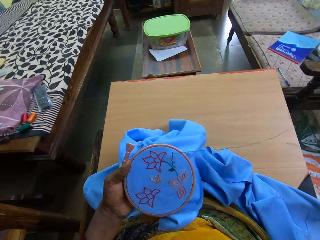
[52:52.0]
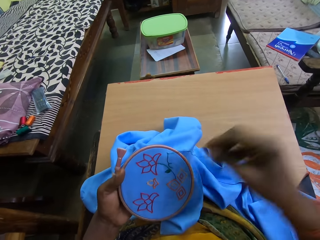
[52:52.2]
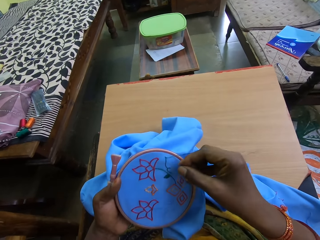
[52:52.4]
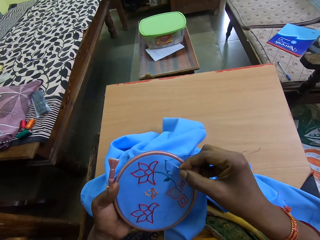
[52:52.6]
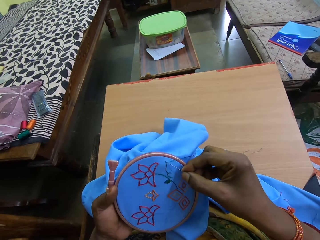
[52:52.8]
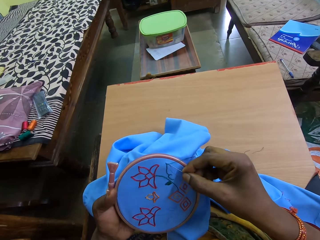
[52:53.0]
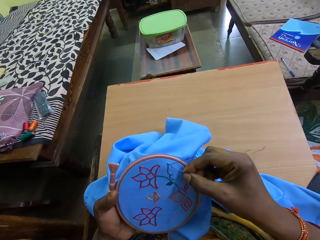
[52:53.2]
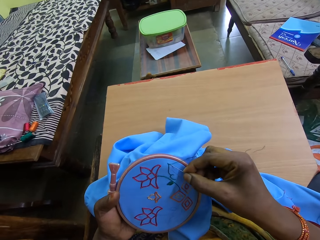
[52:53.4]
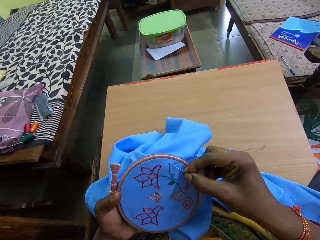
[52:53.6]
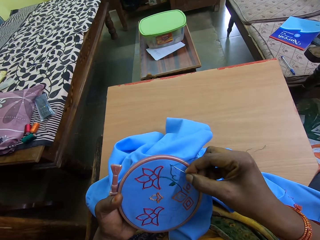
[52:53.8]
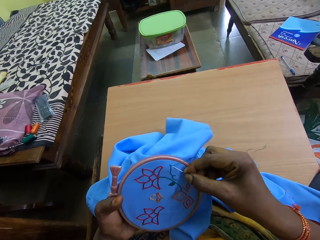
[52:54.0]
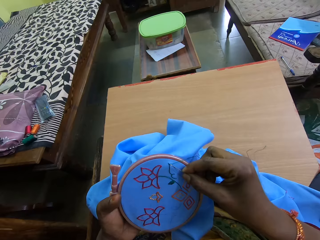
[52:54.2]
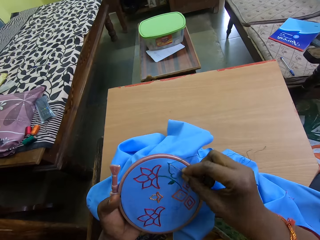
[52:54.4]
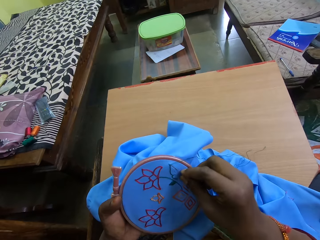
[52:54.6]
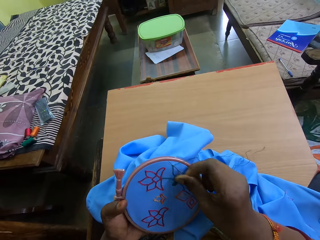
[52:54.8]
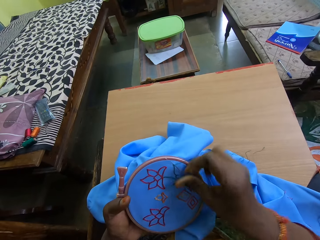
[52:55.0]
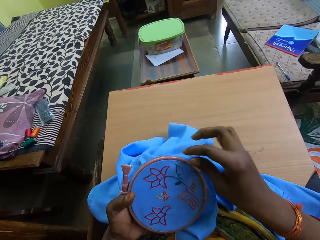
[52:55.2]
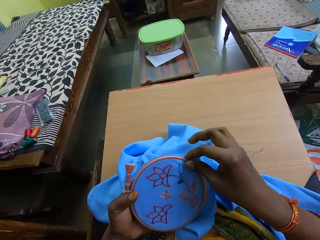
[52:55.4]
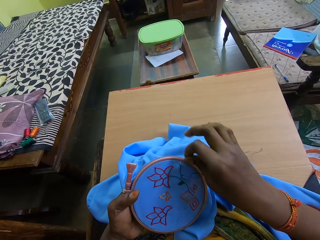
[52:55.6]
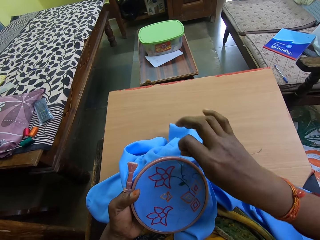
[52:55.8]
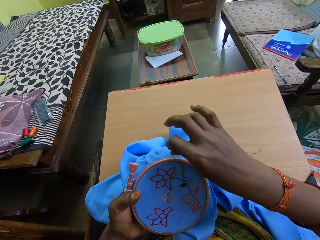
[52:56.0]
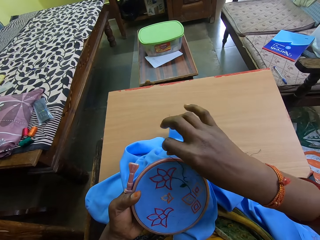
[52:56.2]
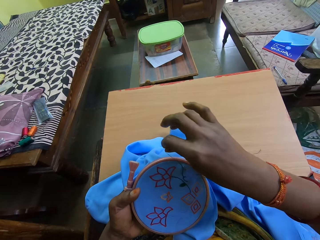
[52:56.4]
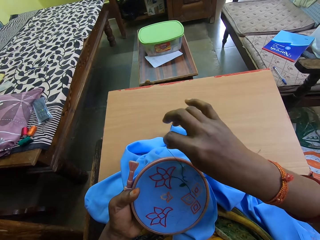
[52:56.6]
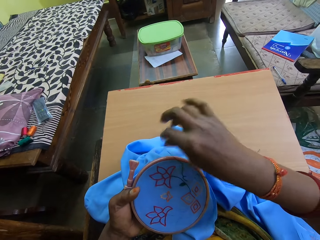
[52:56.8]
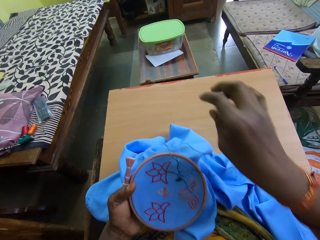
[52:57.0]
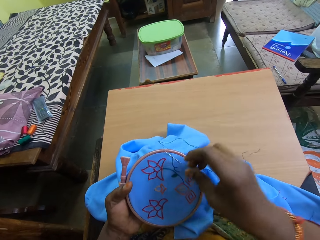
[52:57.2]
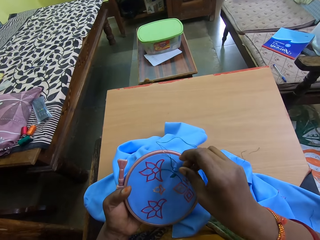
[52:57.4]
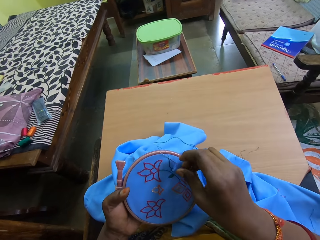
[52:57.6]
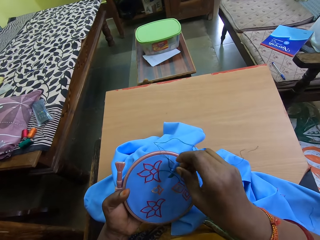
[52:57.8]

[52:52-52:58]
The camera wearer embroiders the fabric on the hoop with the needle and thread in her right hand.

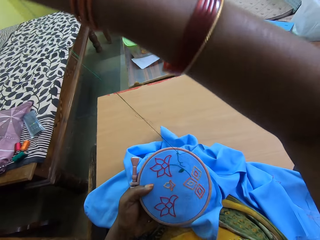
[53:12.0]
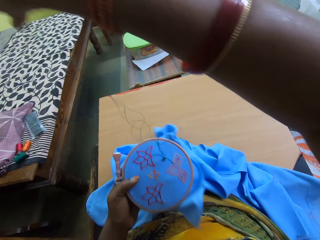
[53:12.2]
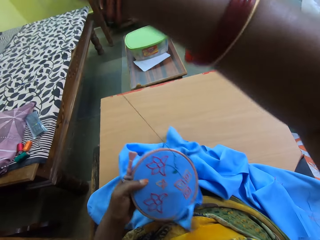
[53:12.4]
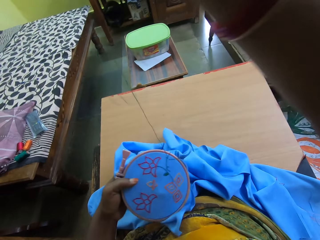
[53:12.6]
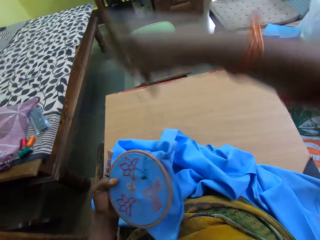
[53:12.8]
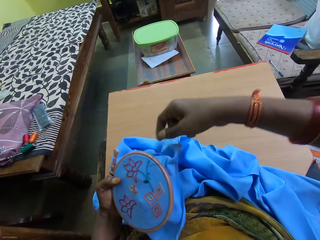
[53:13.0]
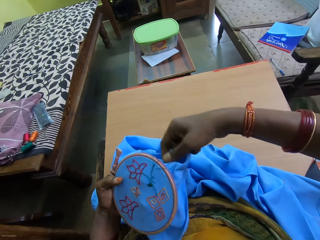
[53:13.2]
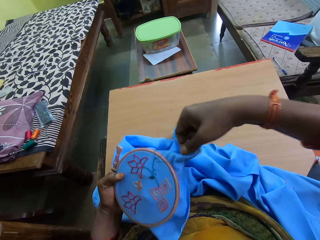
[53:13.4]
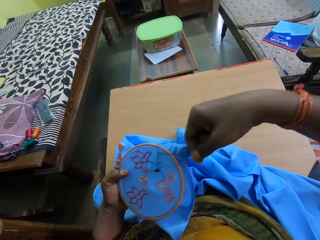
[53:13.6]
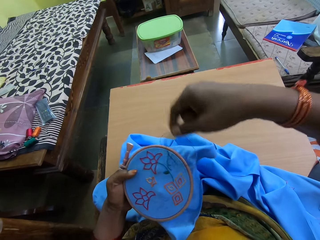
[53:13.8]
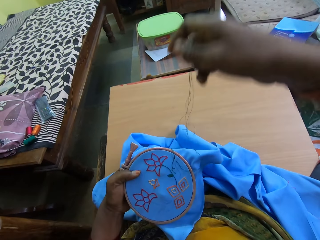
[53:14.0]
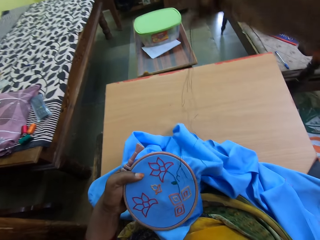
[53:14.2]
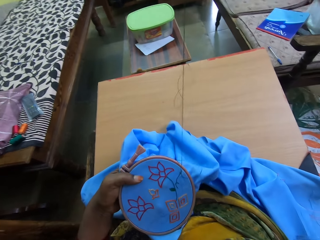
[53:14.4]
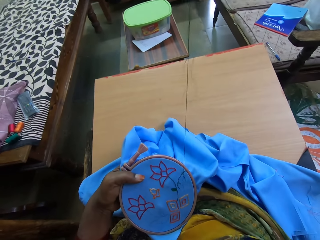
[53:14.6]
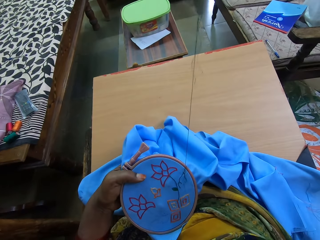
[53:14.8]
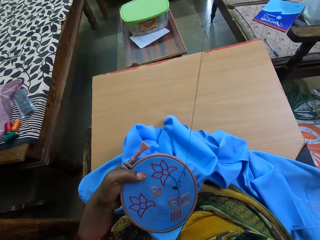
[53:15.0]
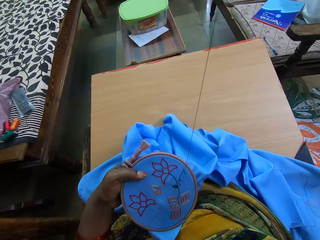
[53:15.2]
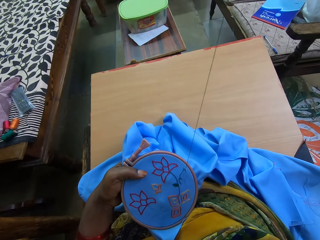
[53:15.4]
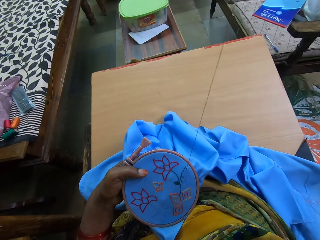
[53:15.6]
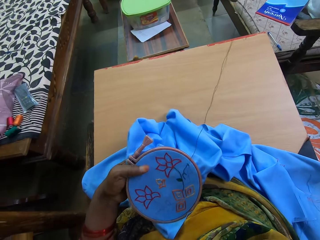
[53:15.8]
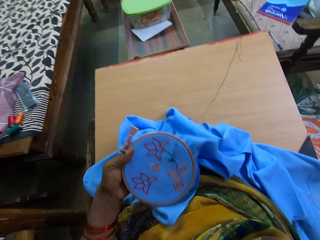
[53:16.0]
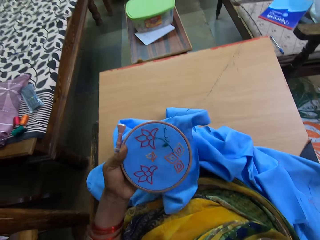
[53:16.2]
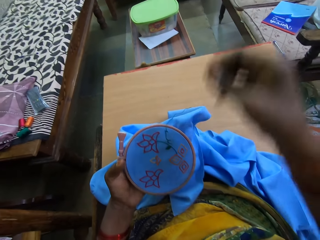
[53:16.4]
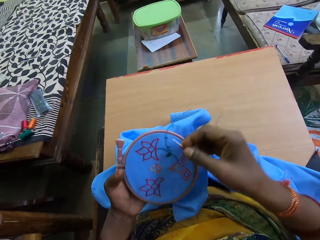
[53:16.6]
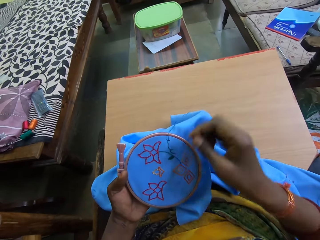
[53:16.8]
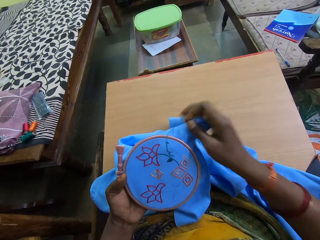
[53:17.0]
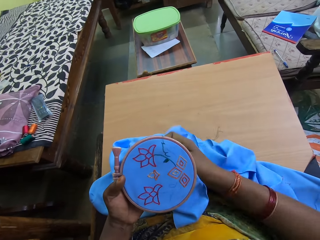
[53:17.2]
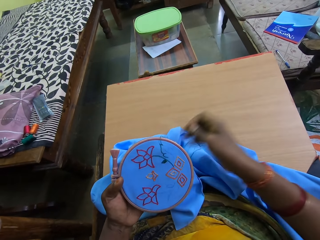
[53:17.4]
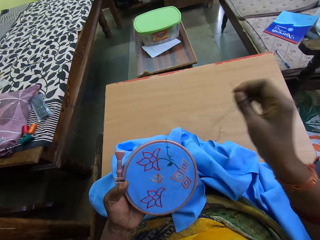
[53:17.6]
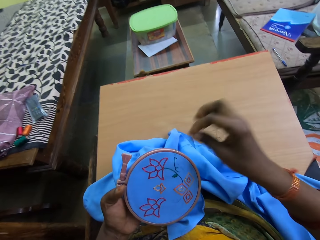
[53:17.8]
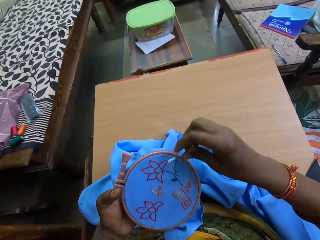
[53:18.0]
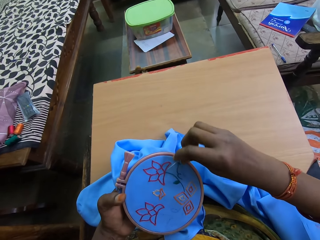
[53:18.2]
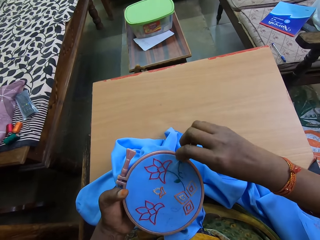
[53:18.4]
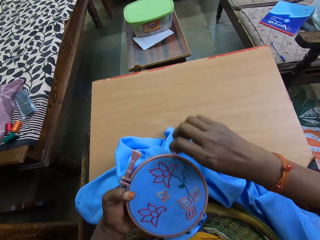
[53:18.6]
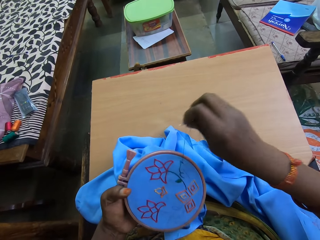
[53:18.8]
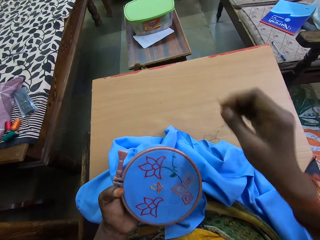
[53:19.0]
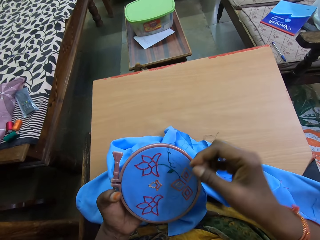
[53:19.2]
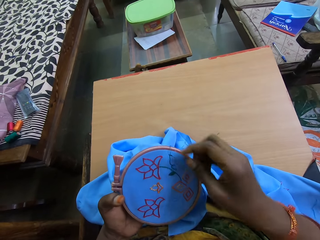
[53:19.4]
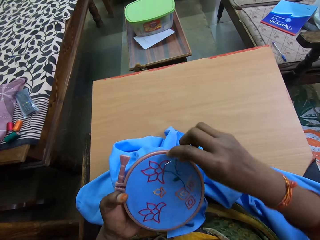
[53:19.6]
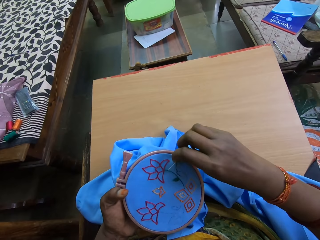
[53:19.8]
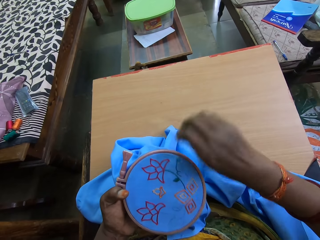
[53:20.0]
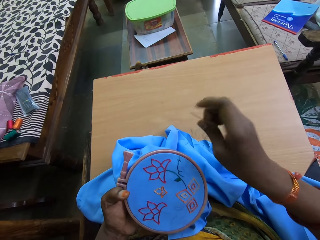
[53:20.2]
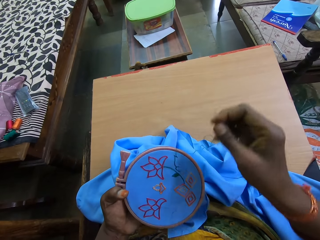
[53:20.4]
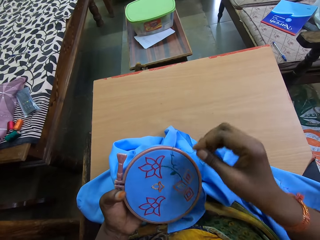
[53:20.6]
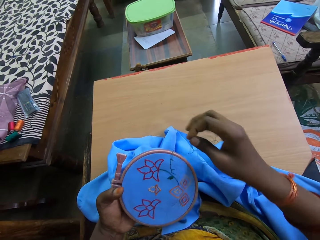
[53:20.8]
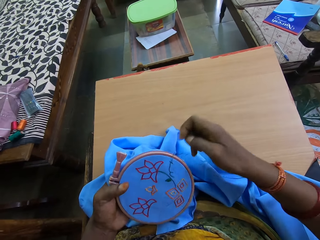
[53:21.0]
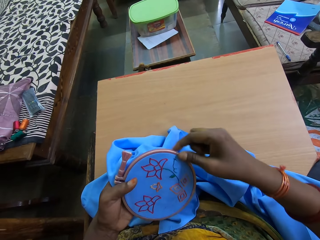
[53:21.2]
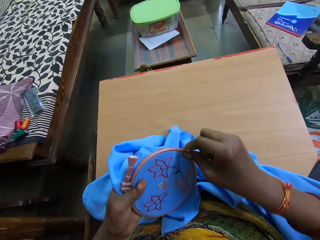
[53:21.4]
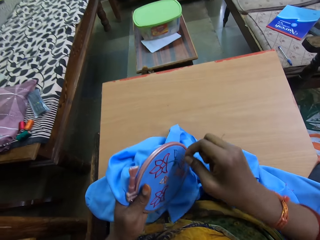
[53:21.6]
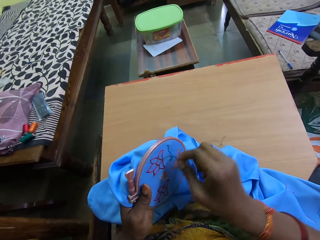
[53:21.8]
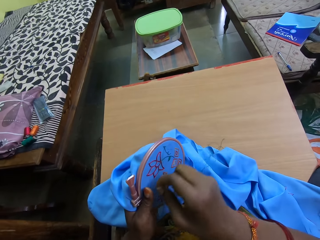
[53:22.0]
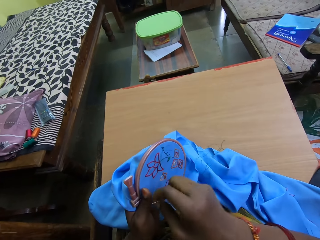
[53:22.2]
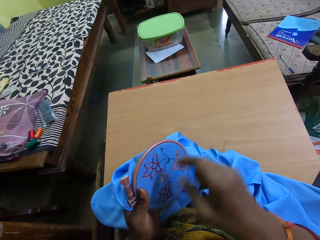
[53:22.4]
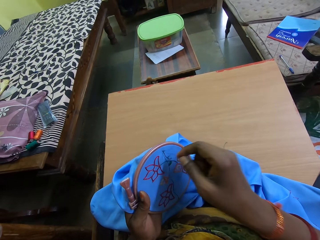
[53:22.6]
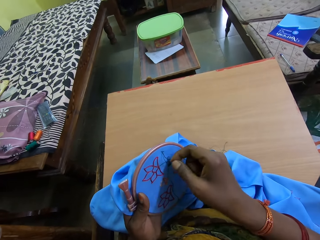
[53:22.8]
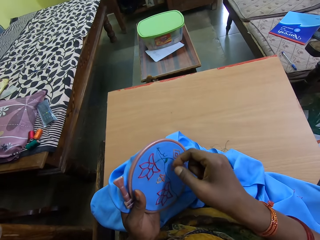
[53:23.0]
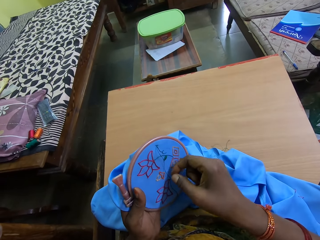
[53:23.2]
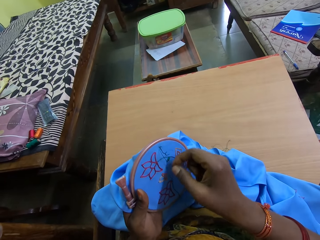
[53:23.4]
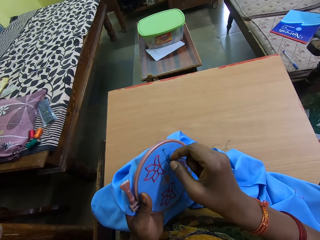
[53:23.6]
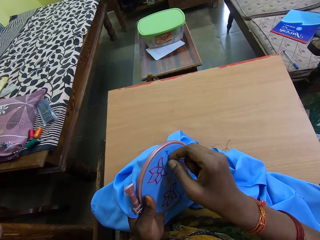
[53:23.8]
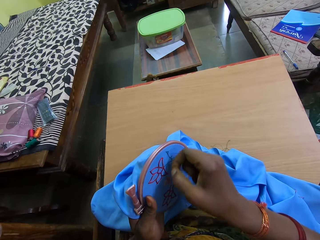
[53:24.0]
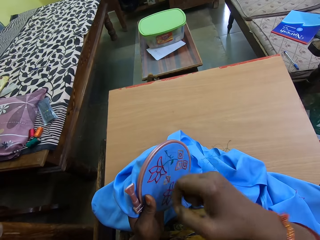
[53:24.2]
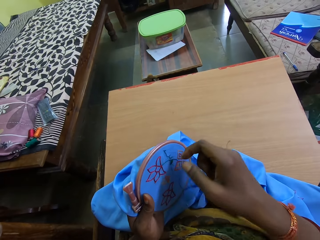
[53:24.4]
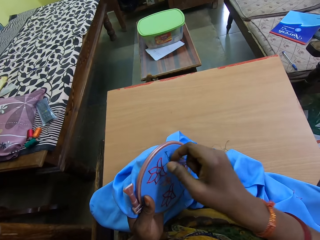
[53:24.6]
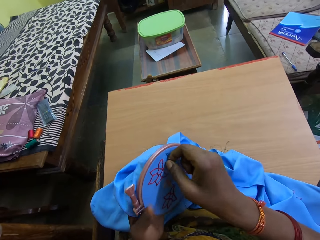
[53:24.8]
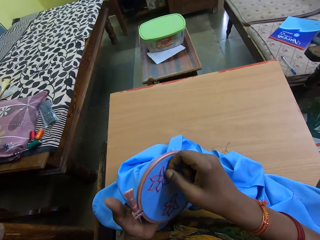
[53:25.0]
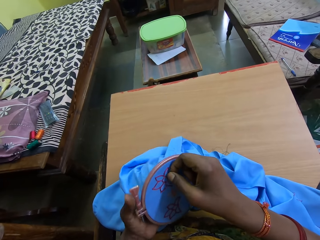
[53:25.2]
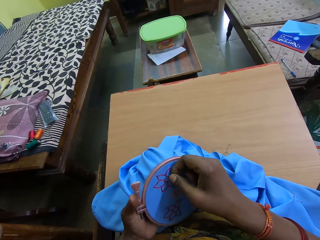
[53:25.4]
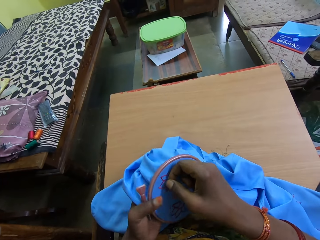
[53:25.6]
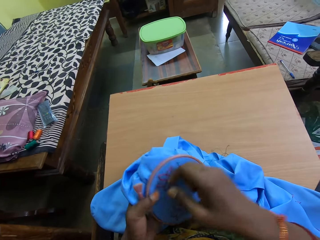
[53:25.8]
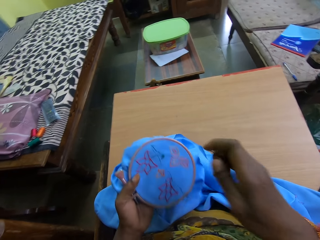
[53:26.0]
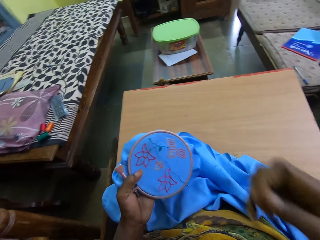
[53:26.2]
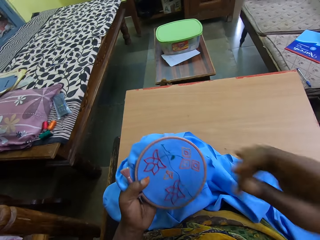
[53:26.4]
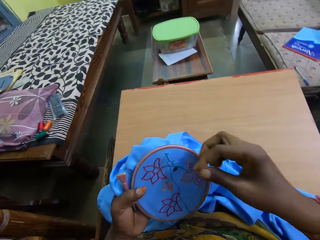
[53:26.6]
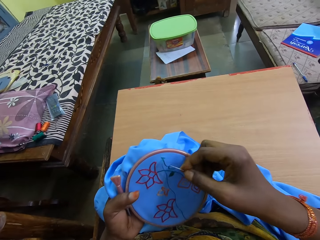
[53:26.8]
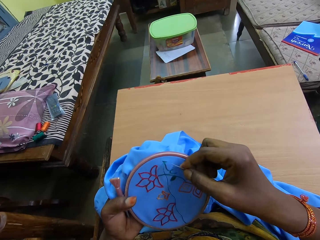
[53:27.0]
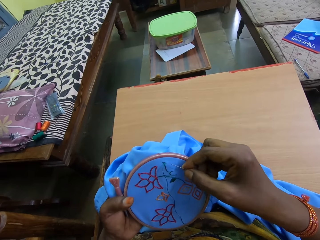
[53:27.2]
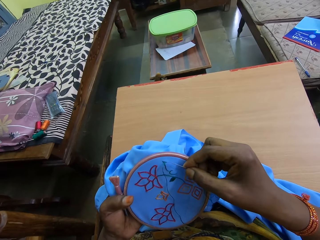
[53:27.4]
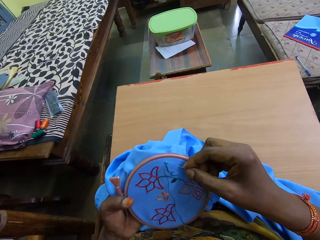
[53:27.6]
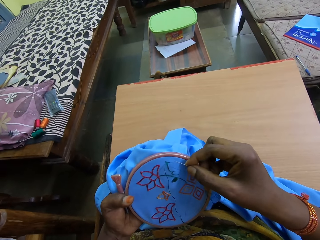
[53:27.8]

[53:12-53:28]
The camera wearer pulls a thread from the fabric with her right hand. She untangles the thread on the fabric with her right hand. She embroiders the fabric on the hoop with the needle and thread in her right hand.
